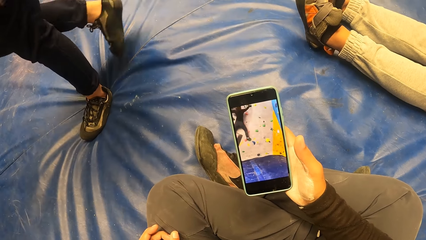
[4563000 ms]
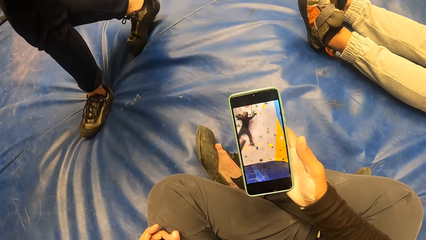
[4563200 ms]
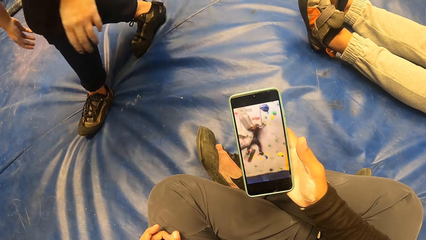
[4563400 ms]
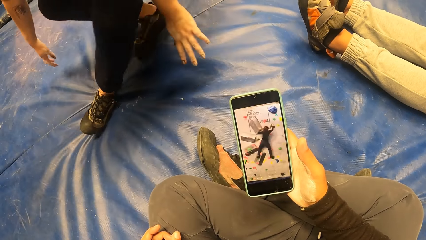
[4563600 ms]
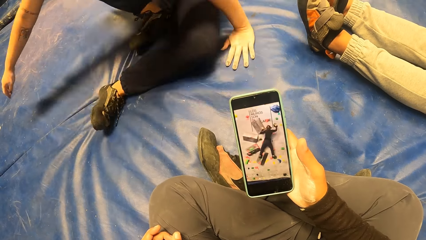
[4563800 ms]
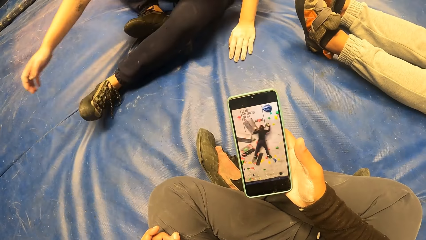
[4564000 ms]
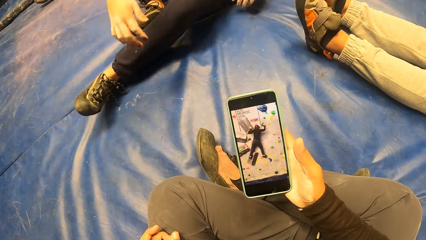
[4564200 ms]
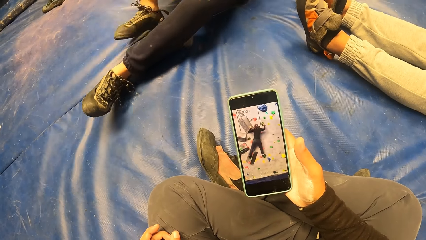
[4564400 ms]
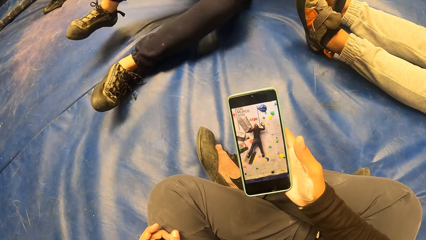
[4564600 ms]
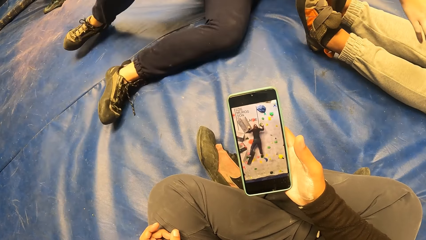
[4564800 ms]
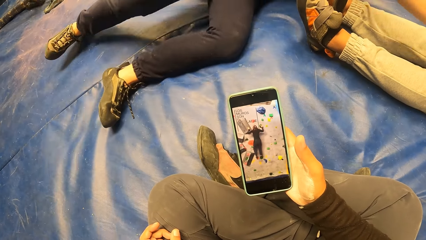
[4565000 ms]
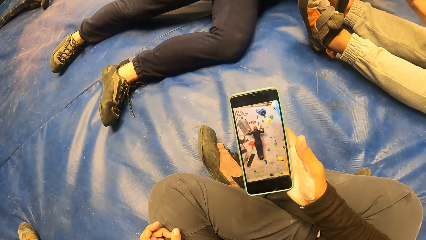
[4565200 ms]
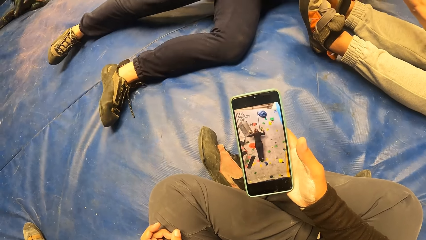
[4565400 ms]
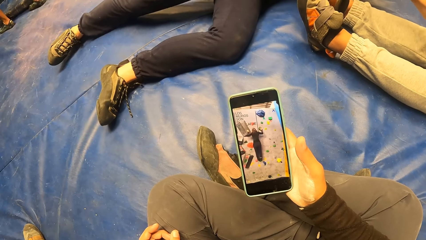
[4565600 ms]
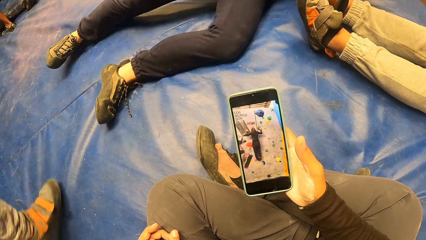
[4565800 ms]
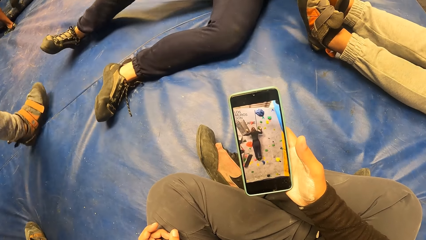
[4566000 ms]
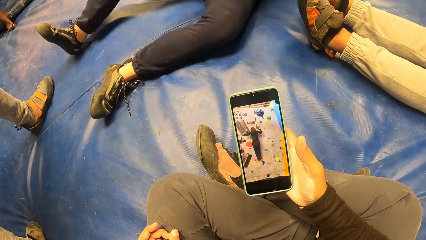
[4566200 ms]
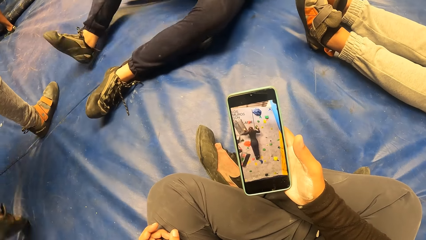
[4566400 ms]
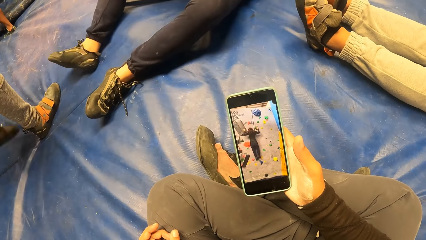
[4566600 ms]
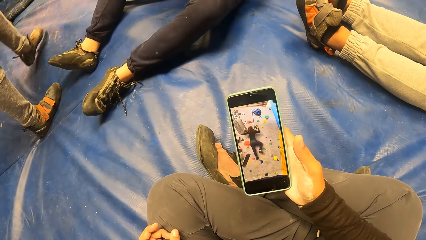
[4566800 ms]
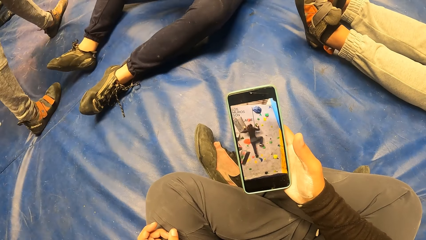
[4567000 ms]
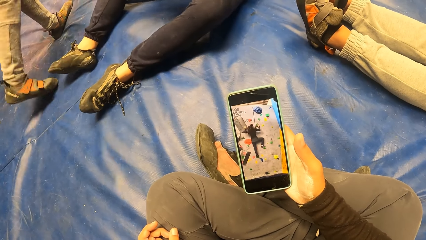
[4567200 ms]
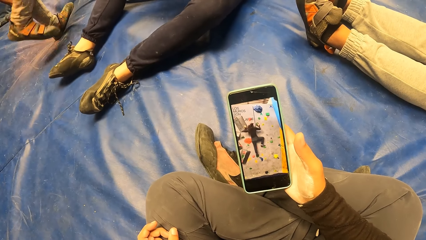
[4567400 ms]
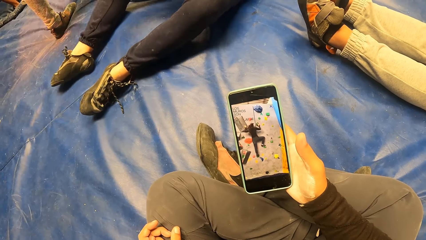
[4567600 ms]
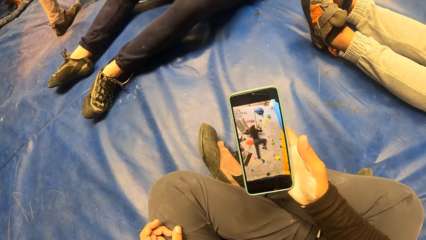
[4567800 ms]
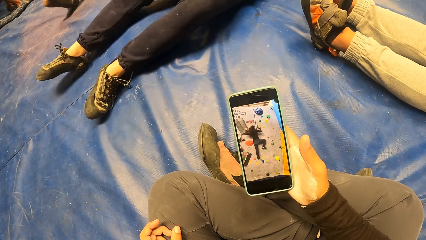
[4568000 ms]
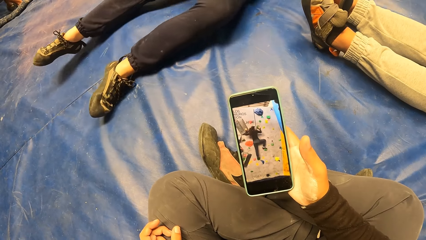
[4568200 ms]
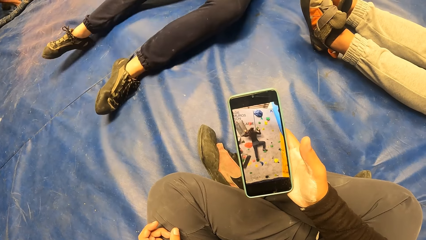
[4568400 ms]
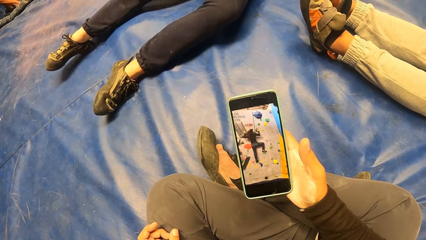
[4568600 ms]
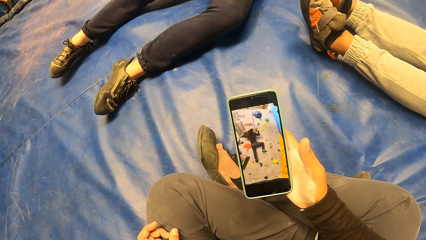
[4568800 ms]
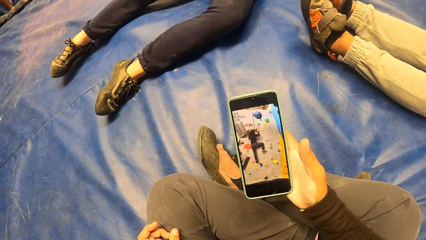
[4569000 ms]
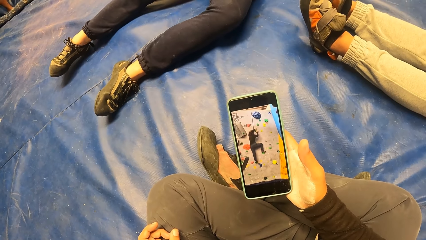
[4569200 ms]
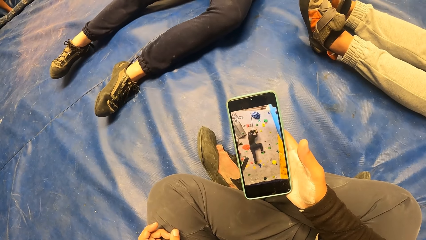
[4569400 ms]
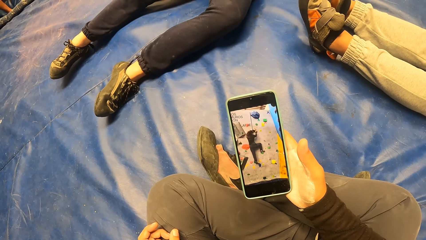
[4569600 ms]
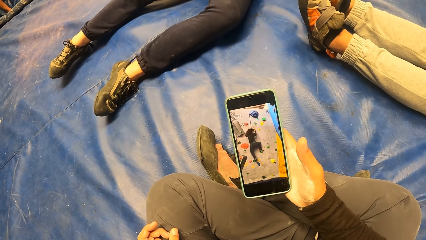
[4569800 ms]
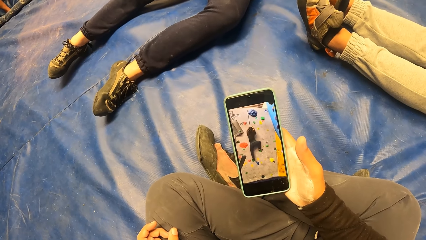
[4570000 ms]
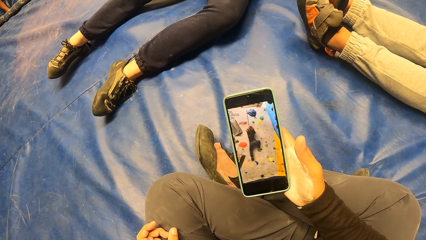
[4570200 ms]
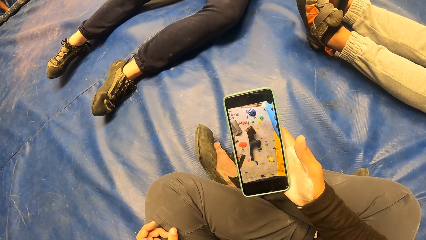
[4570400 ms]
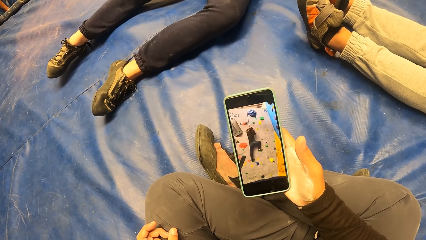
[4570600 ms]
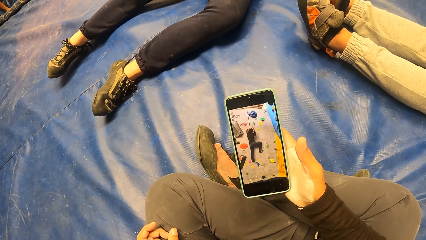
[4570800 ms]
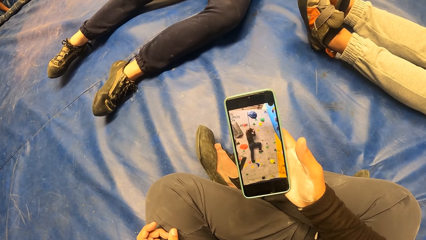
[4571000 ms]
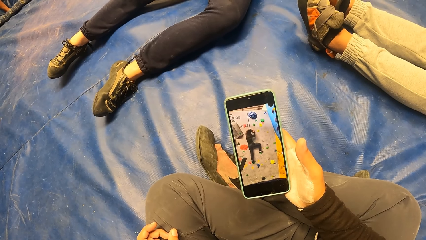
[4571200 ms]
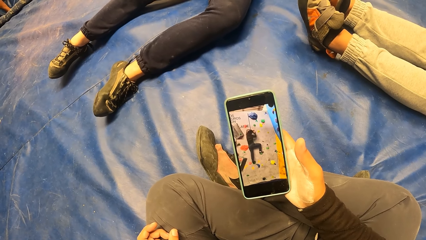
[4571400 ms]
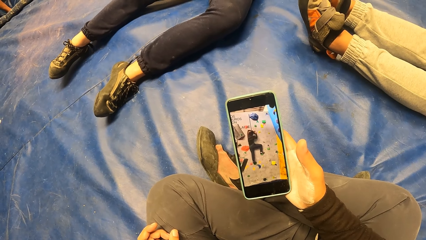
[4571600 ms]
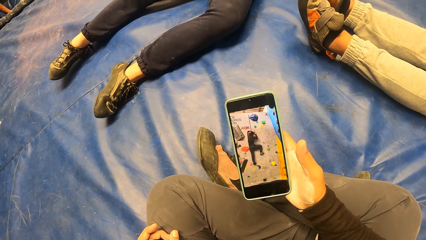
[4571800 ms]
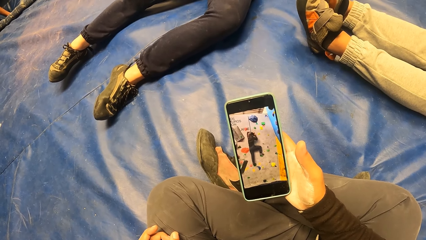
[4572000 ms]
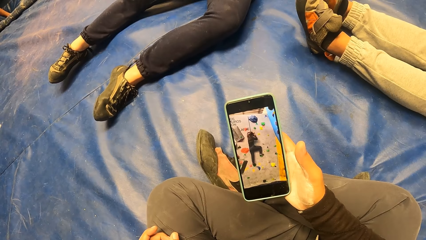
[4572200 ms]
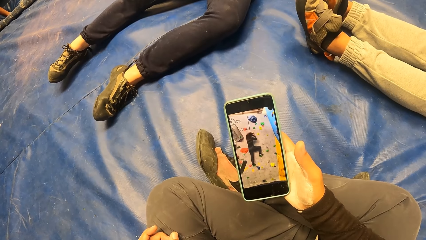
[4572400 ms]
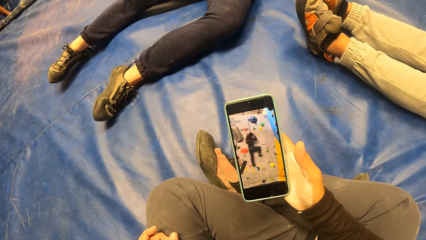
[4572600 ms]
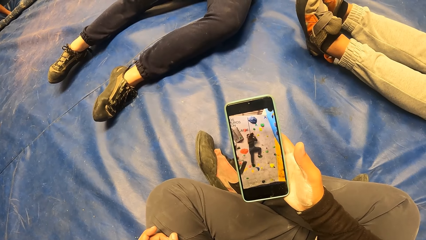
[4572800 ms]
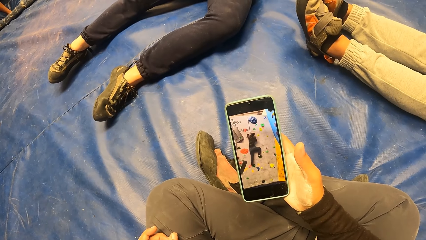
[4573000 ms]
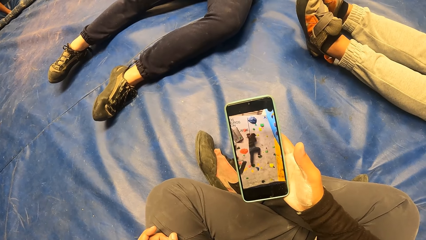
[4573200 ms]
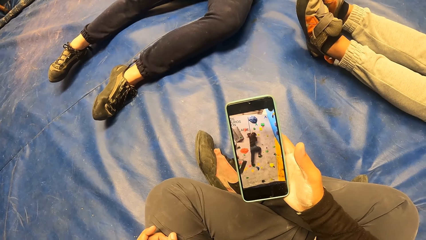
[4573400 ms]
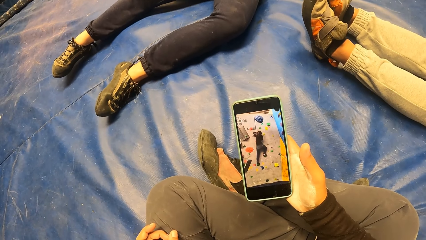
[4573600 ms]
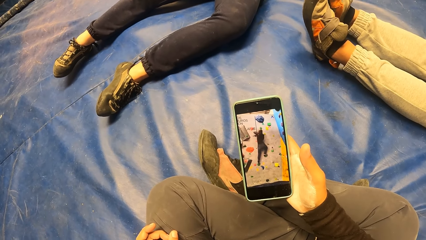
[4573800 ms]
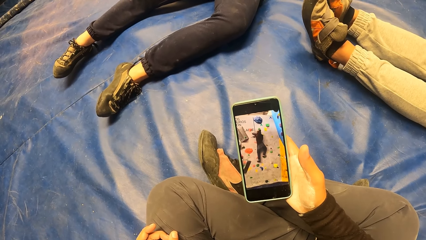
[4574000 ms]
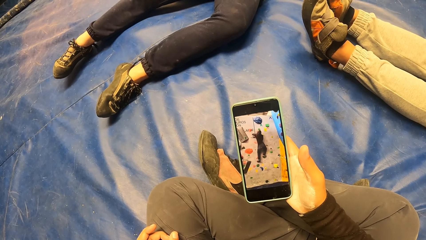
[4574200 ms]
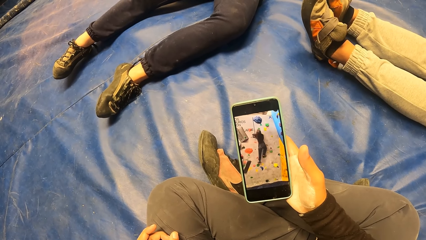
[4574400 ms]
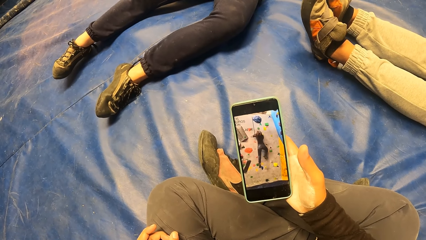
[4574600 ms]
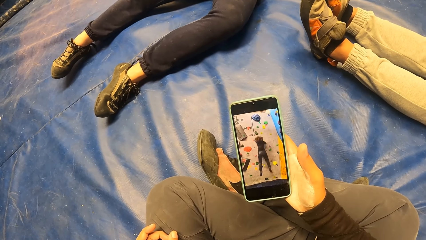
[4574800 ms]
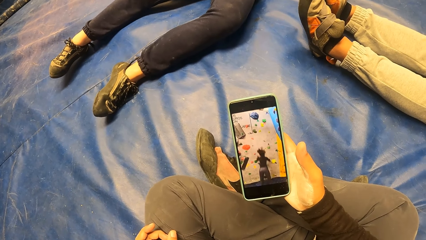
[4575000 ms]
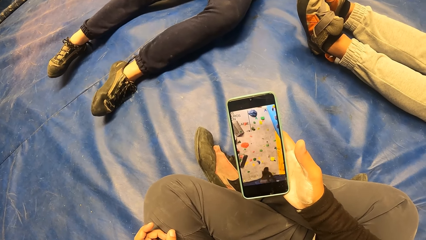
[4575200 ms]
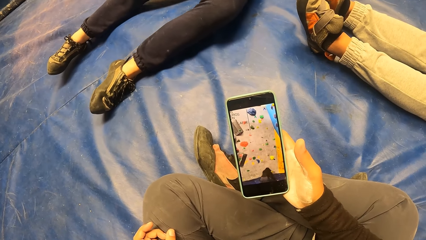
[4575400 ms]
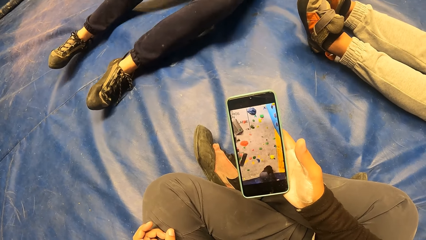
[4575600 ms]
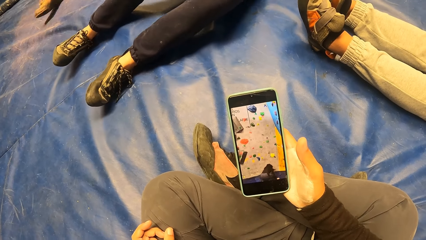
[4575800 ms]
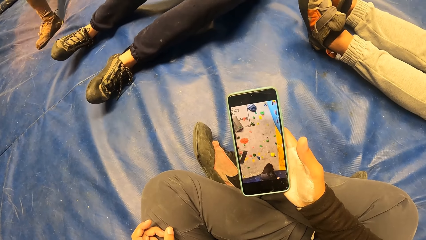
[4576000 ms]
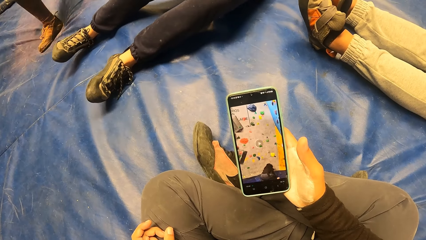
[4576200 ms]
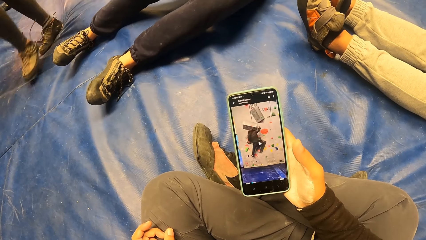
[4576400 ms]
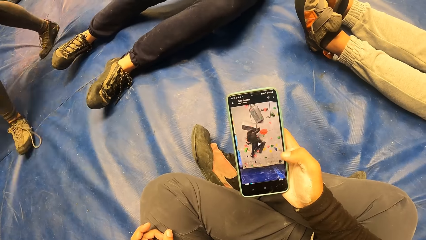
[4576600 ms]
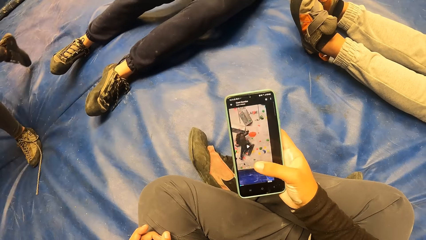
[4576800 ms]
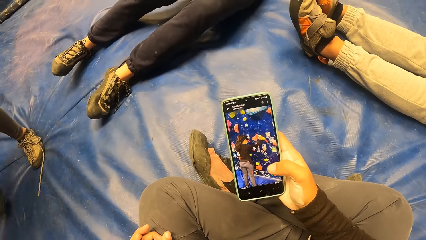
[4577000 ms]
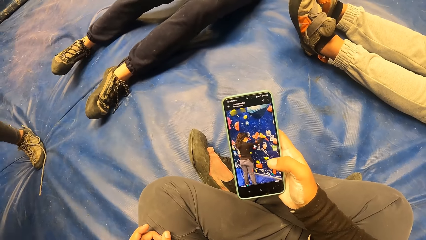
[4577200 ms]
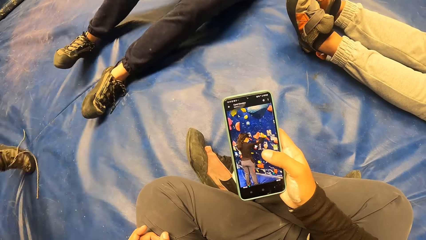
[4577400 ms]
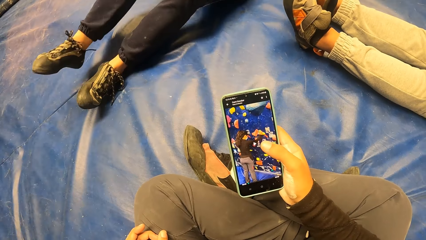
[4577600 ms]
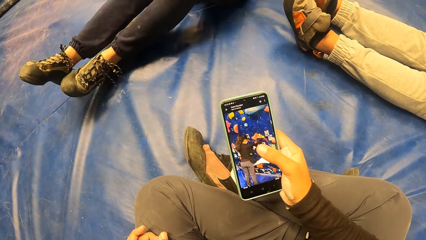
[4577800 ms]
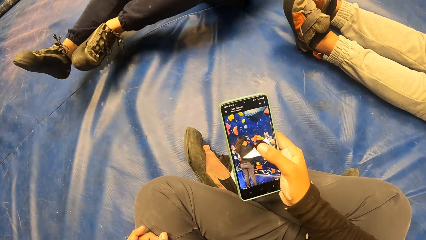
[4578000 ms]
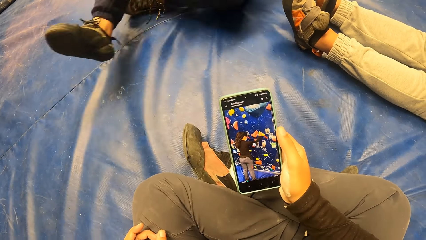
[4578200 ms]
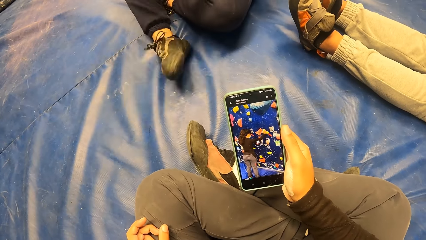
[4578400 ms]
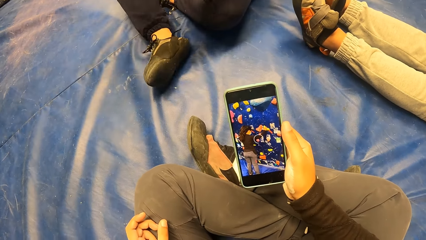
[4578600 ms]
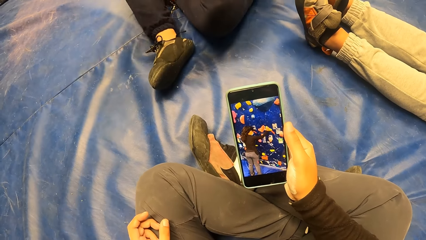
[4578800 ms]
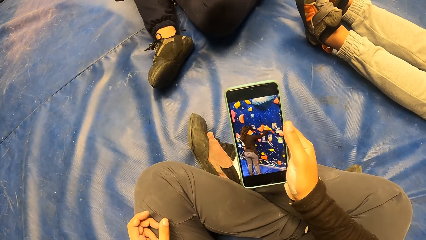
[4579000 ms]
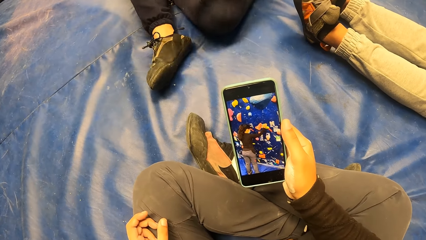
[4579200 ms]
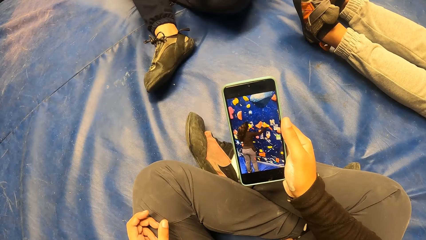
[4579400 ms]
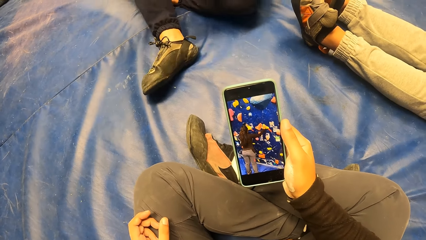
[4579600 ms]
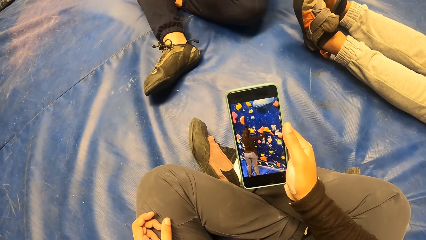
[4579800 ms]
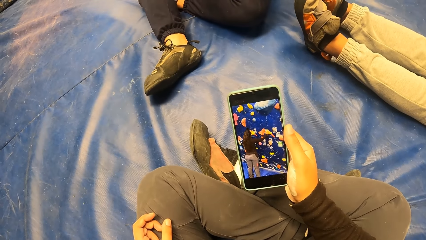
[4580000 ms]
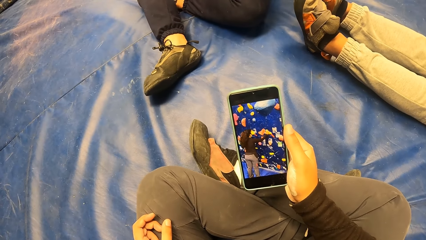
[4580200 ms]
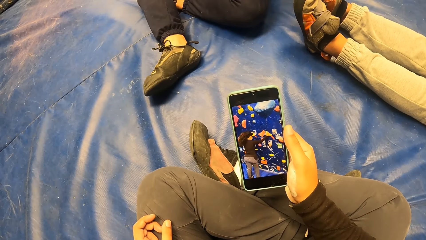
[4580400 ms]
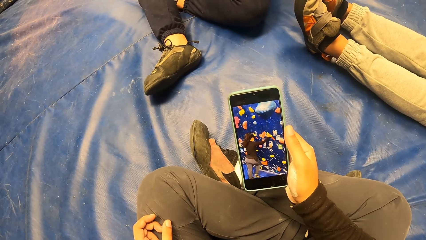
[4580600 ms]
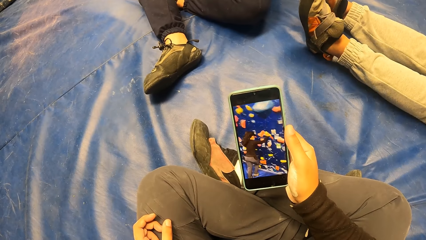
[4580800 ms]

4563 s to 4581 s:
The woman walks in the room. She sits on the crash pad. She lies on the floor. A person walks in the room. The person walks in the room again. The woman folds her legs.
